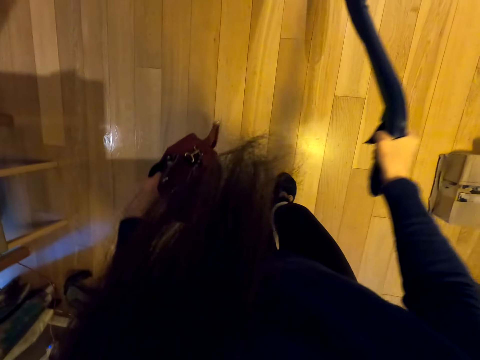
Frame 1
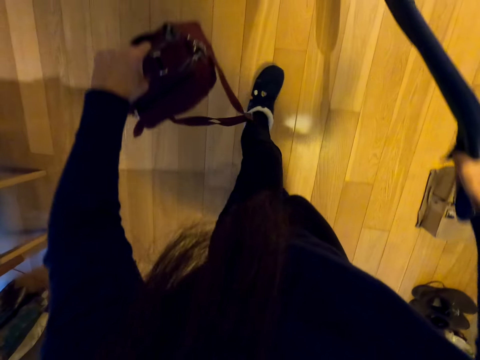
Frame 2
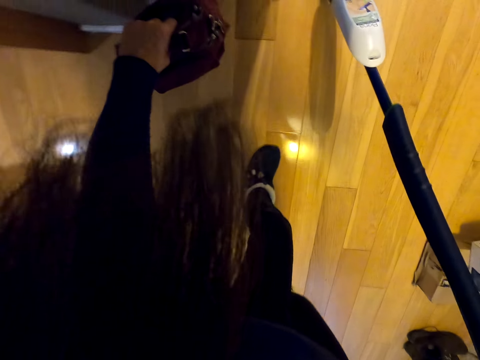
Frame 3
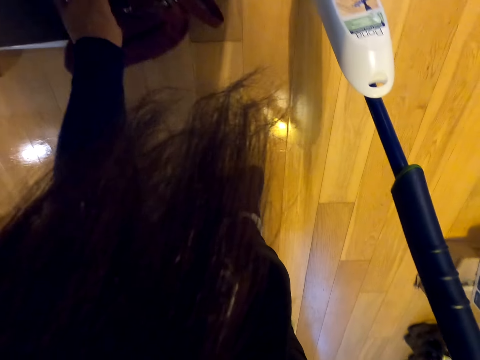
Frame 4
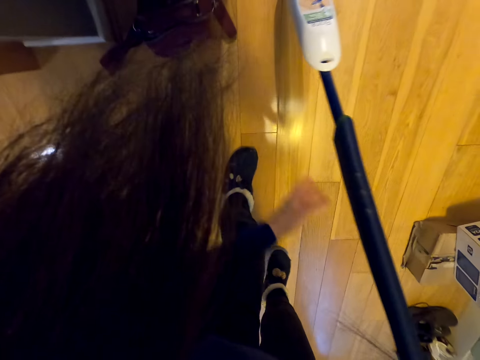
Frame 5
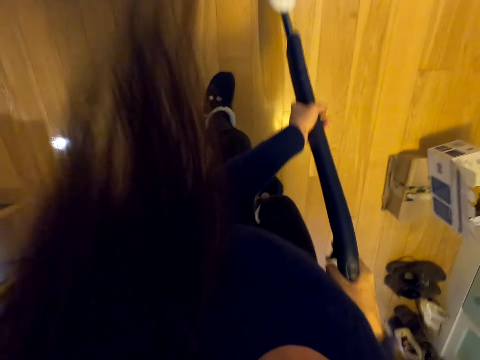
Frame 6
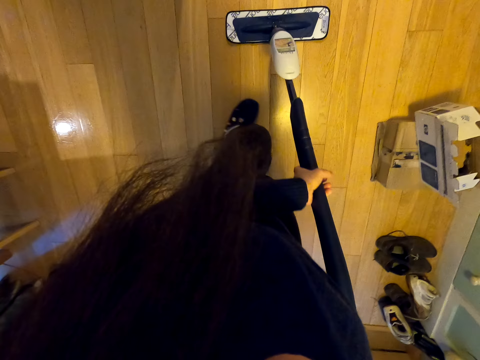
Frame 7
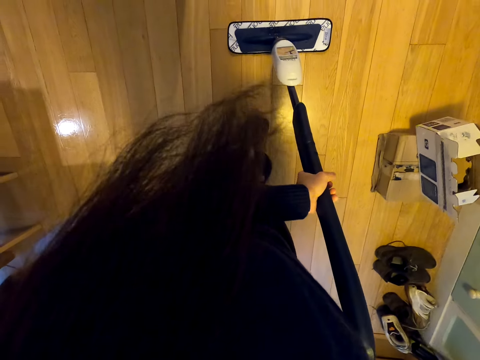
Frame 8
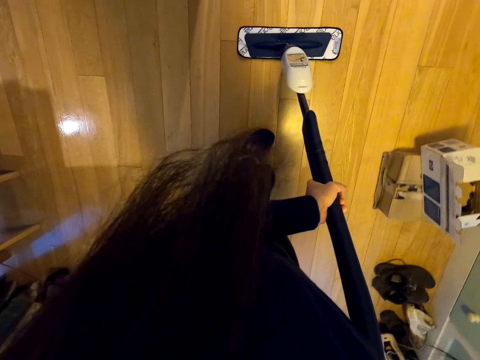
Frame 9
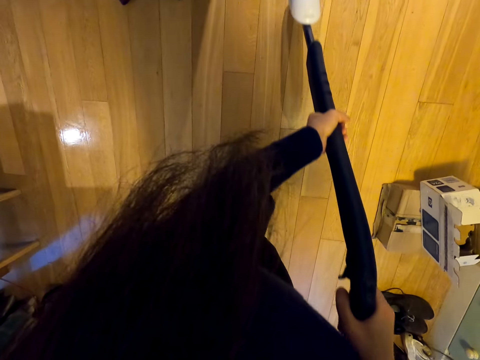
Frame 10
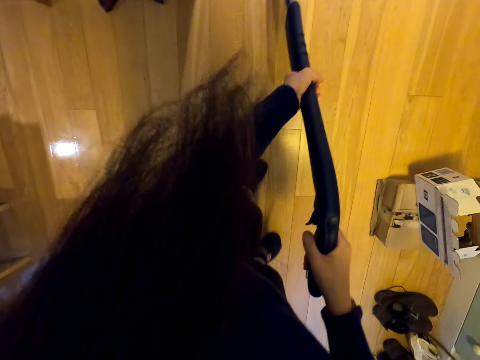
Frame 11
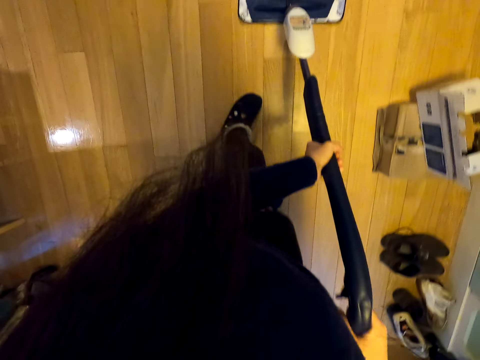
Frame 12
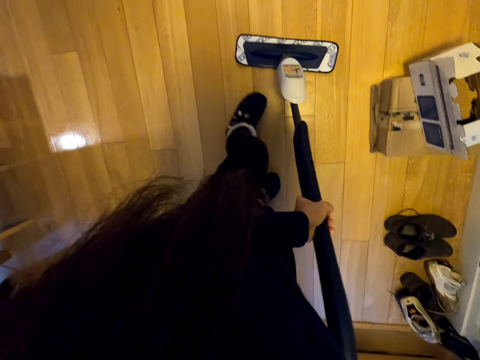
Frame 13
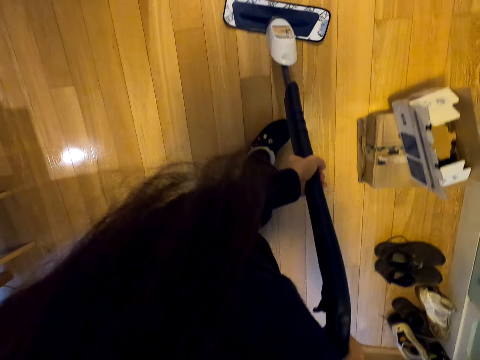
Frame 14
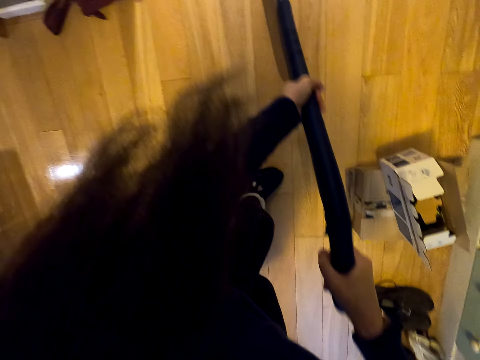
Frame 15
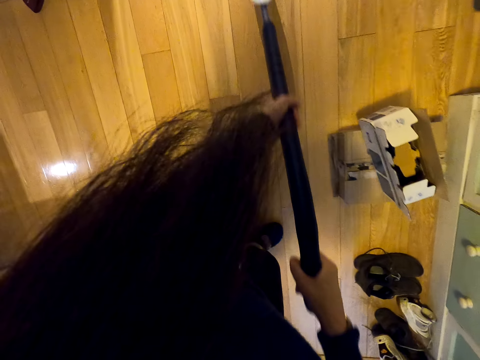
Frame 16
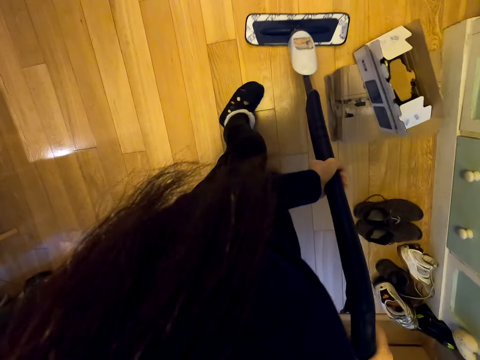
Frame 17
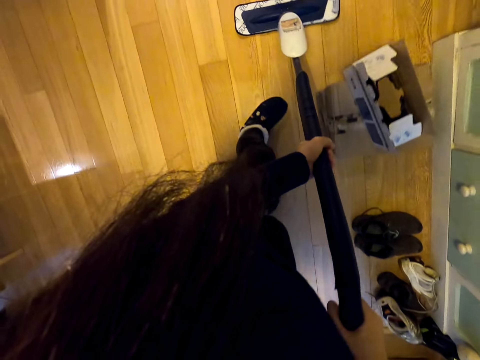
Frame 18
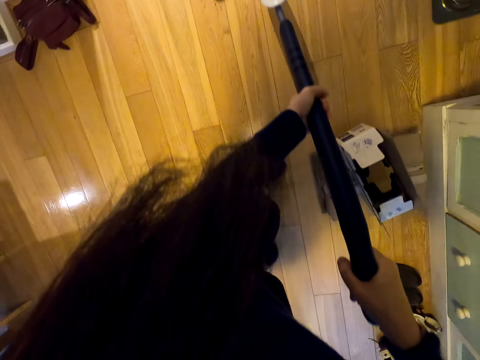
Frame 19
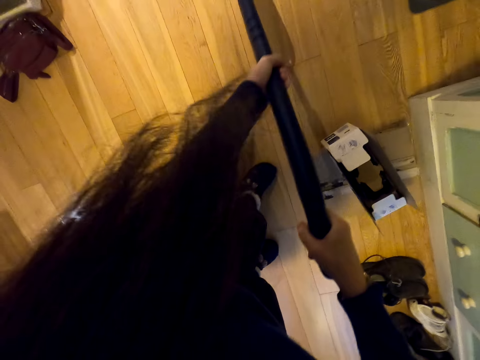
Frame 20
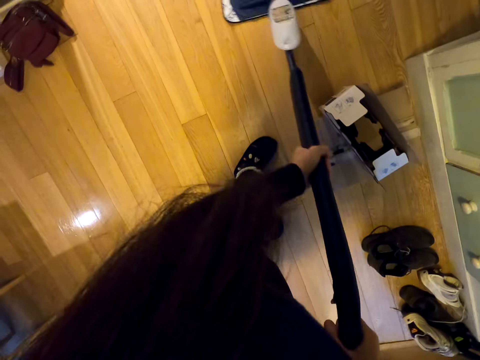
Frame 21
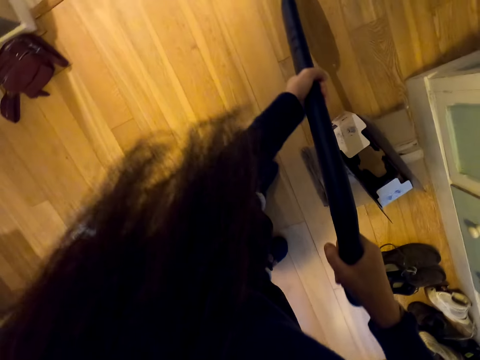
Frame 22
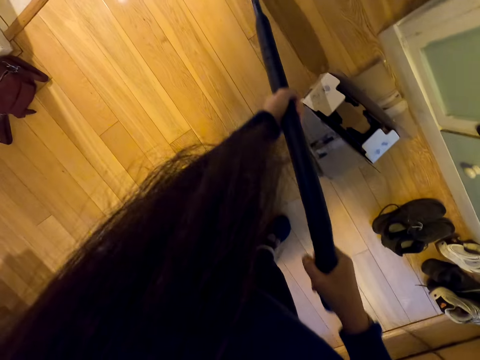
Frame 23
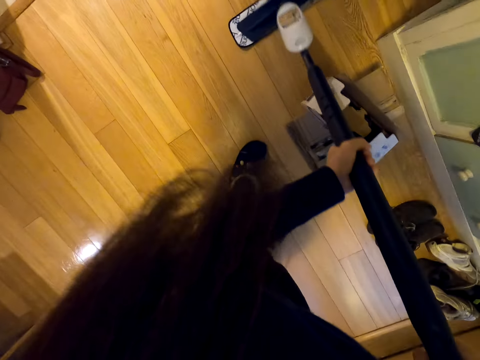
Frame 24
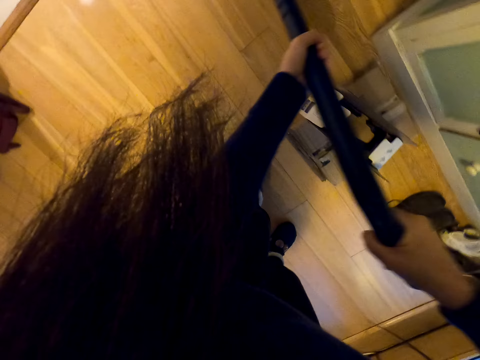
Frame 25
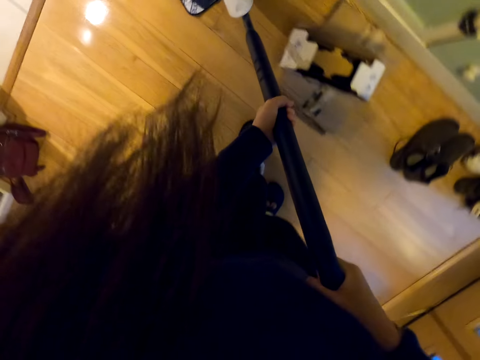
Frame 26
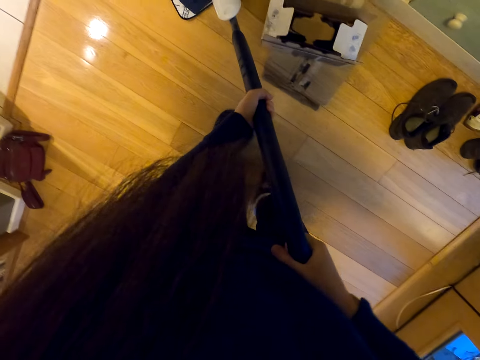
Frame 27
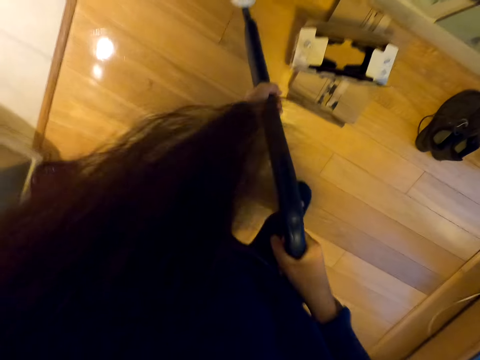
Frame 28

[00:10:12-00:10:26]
The camera wearer drops the maroon bag on the floor with the left hand. They clean the floor around the house with both hands.

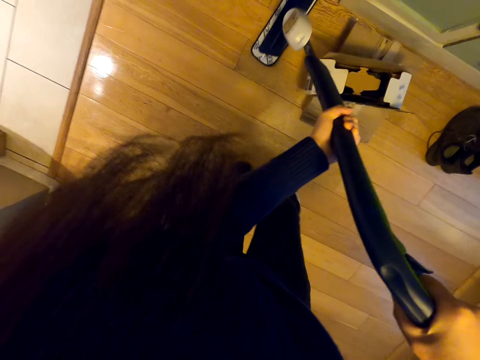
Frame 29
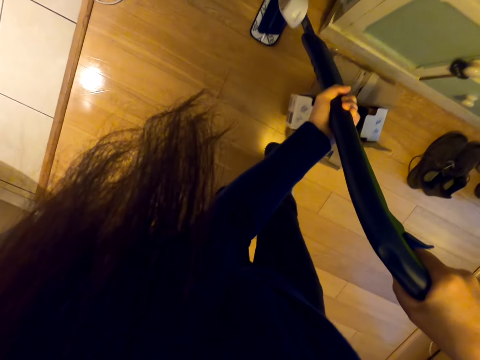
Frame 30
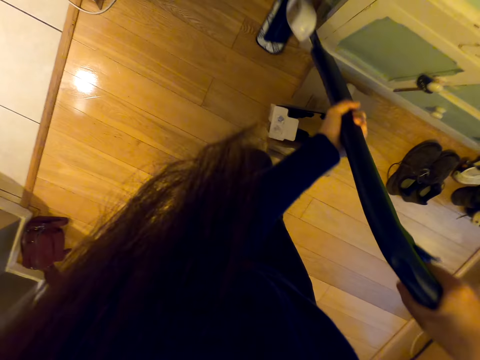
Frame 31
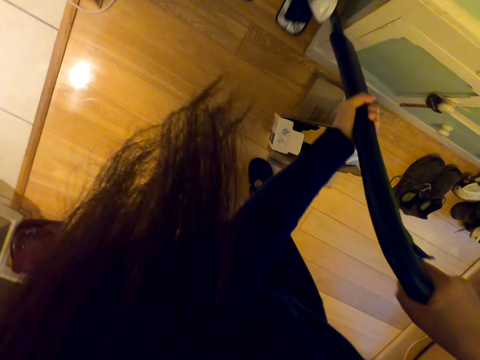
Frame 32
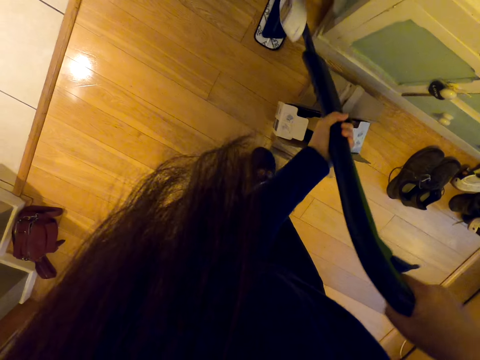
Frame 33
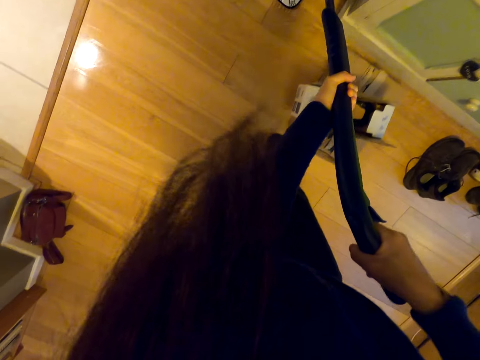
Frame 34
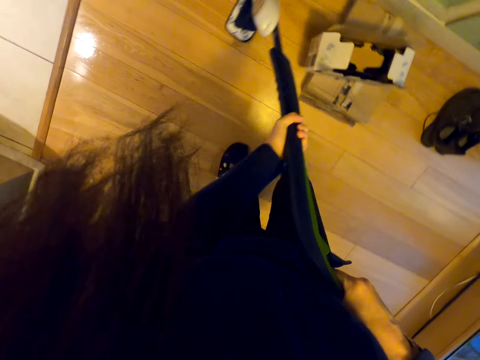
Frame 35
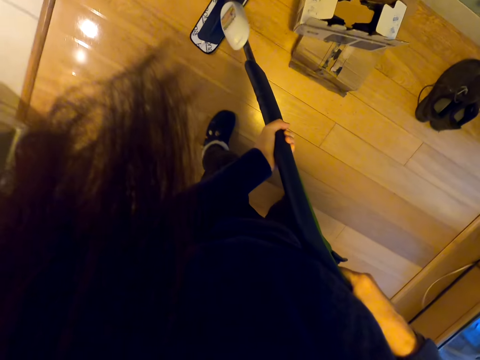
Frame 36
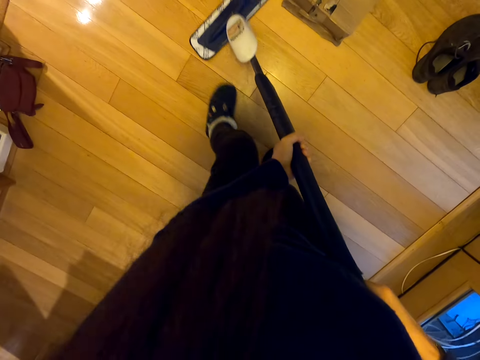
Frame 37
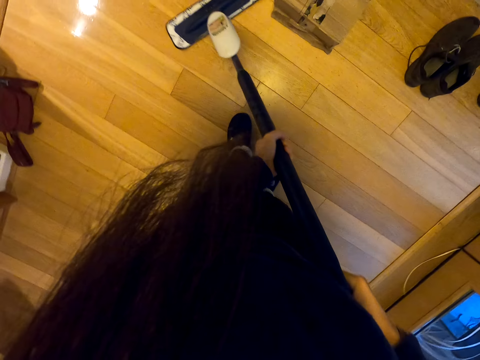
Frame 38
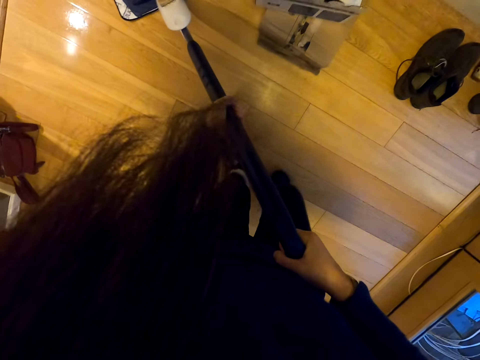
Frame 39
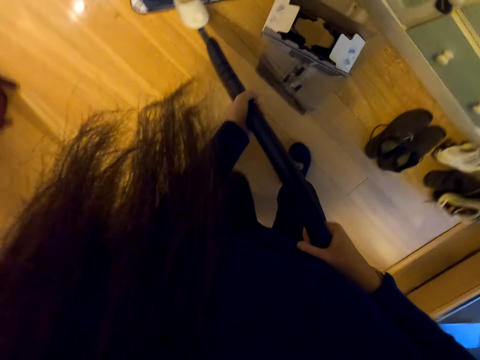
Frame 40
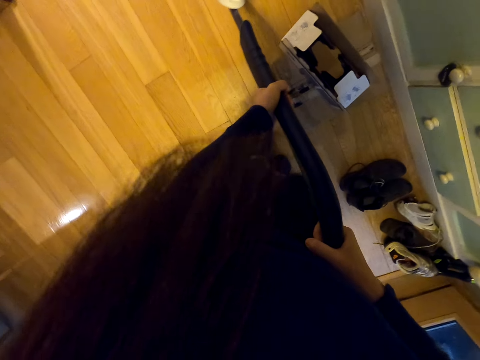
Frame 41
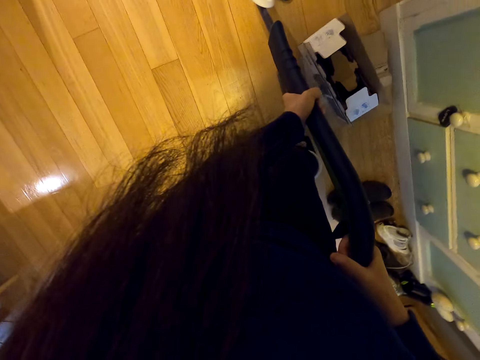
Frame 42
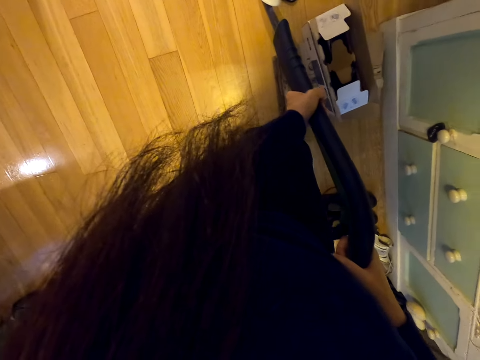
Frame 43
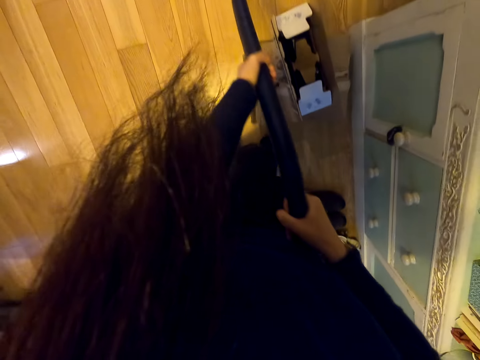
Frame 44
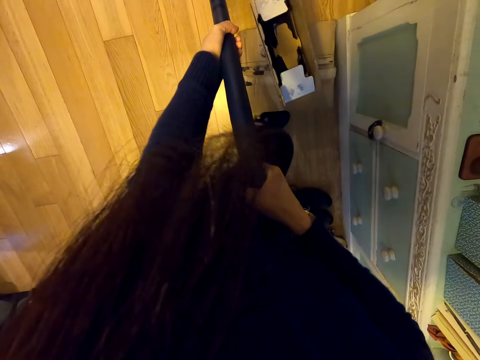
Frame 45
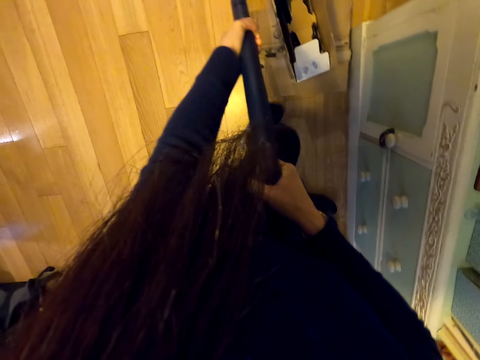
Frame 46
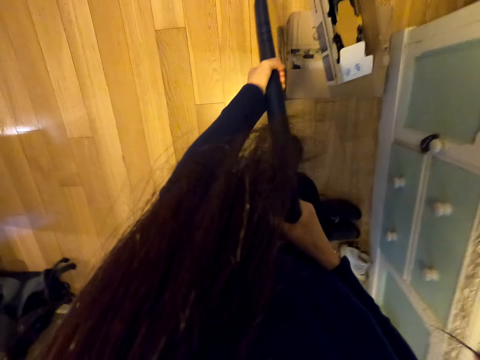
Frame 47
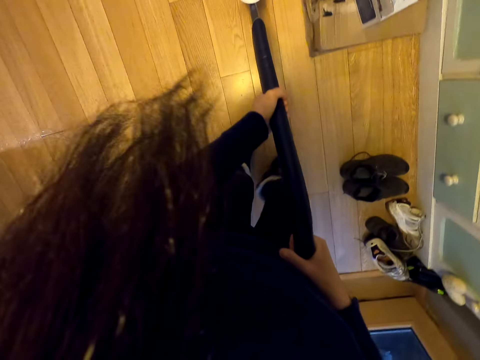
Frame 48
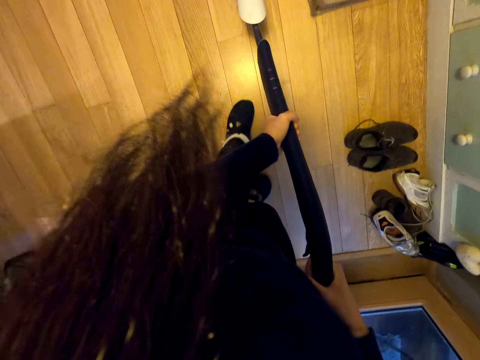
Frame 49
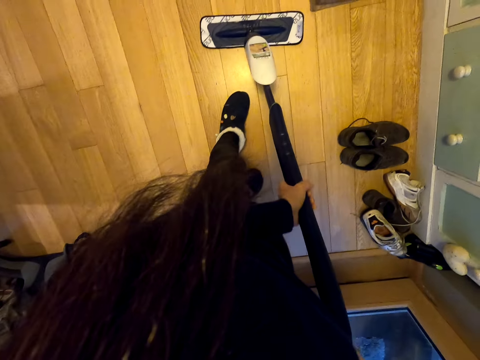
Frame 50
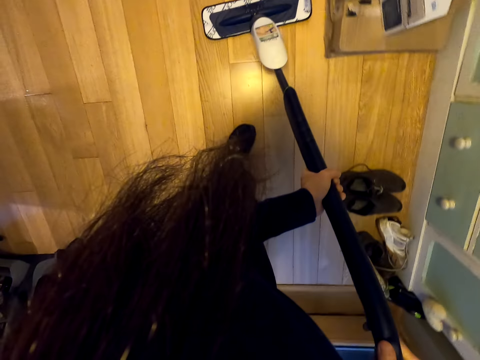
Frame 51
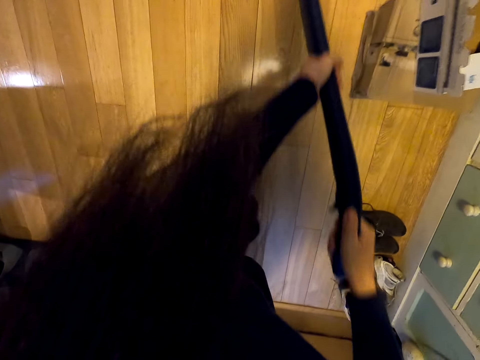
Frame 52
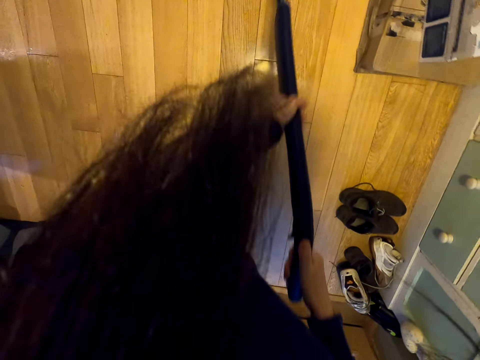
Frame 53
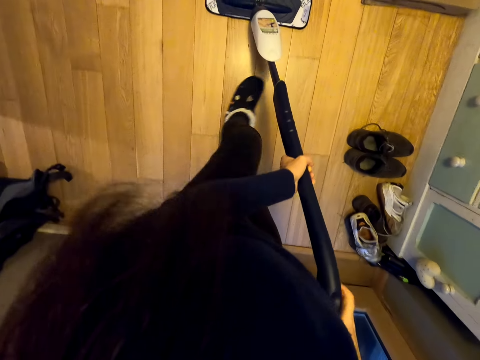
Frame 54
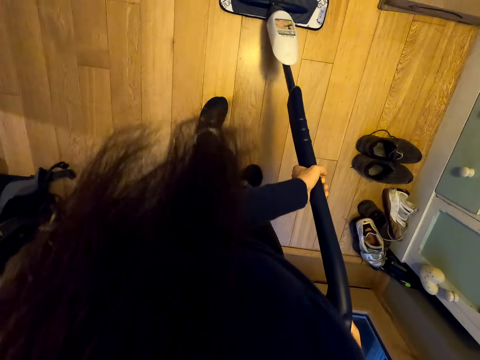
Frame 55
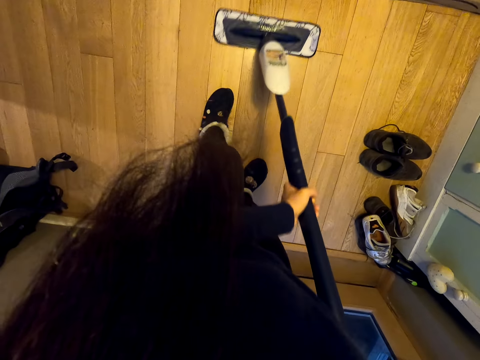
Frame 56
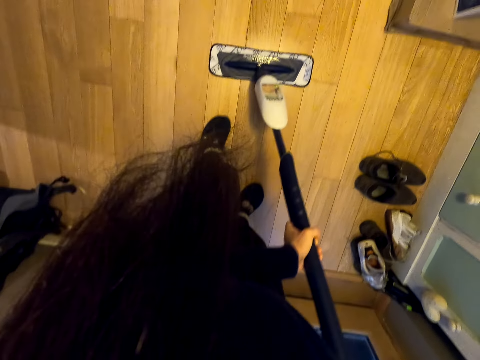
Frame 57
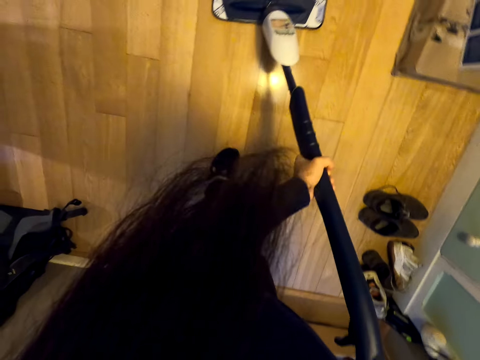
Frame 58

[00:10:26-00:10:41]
The camera wearer pushes the carton on the floor with the right foot. They clean the floor around the house with both hands.
